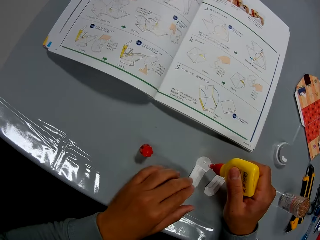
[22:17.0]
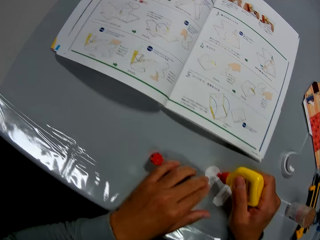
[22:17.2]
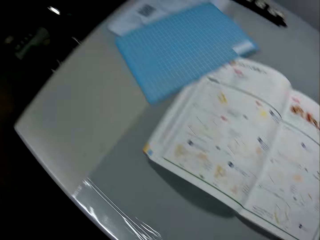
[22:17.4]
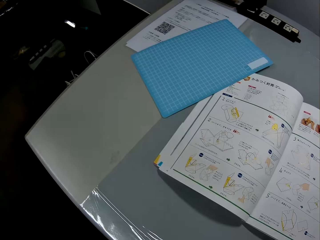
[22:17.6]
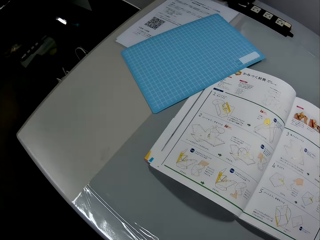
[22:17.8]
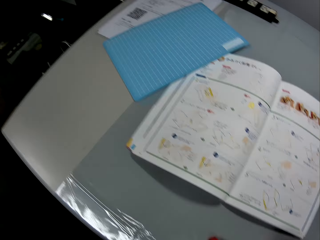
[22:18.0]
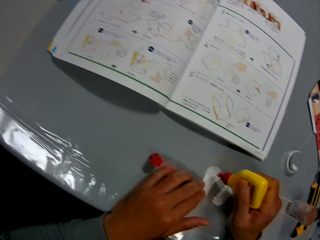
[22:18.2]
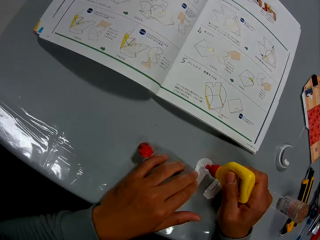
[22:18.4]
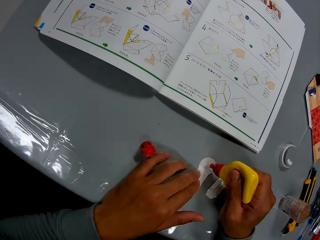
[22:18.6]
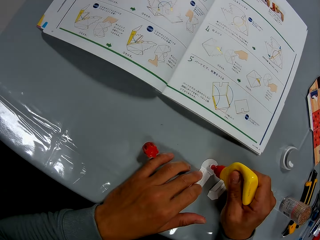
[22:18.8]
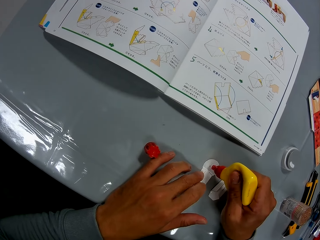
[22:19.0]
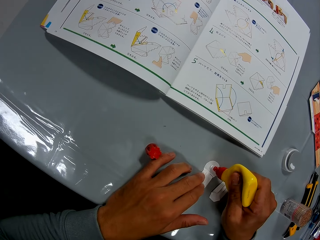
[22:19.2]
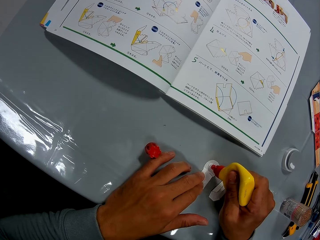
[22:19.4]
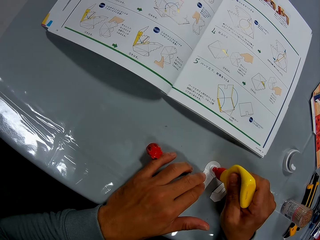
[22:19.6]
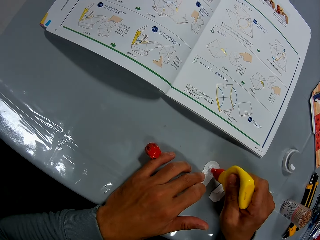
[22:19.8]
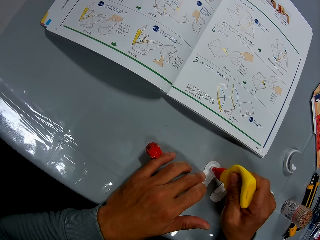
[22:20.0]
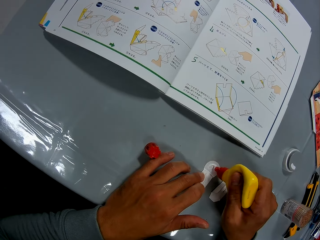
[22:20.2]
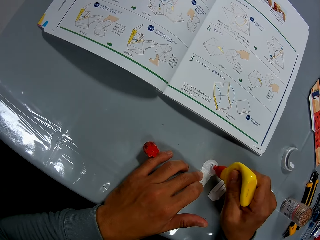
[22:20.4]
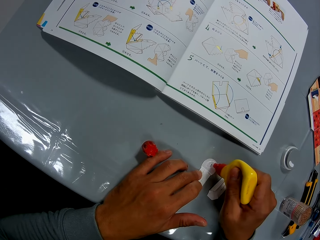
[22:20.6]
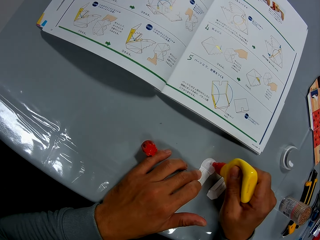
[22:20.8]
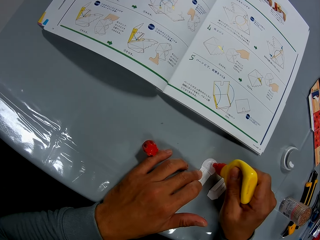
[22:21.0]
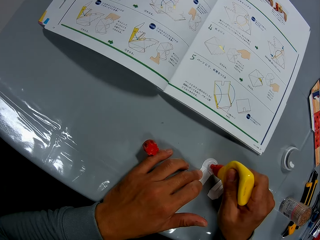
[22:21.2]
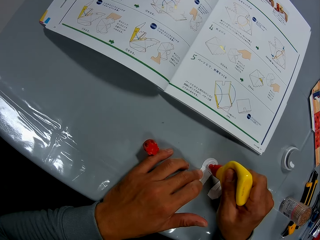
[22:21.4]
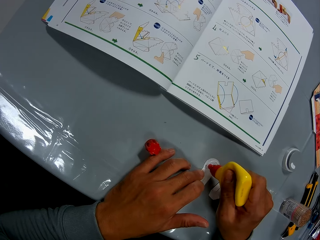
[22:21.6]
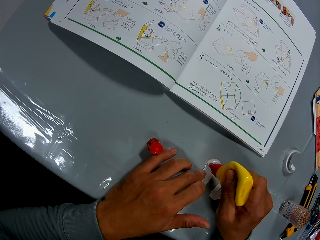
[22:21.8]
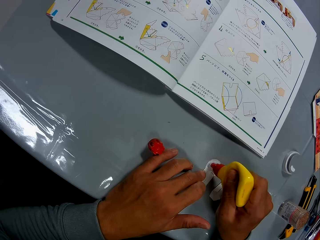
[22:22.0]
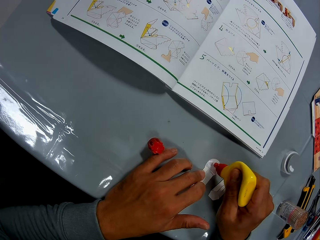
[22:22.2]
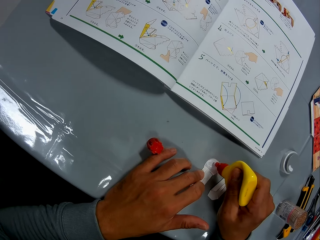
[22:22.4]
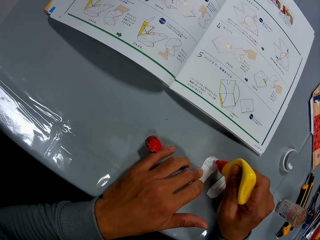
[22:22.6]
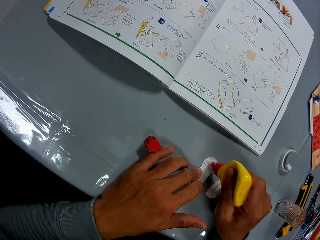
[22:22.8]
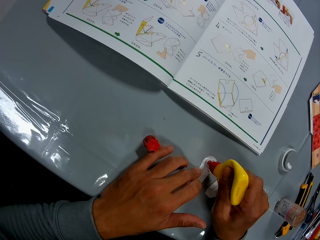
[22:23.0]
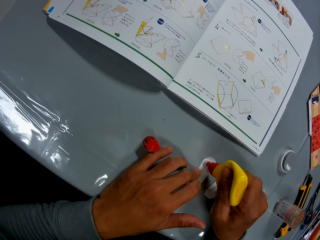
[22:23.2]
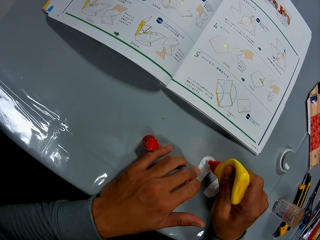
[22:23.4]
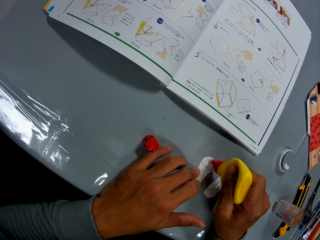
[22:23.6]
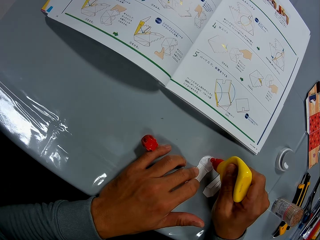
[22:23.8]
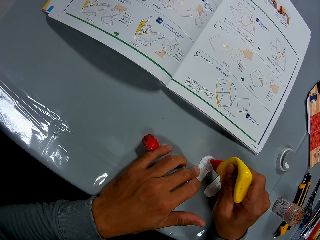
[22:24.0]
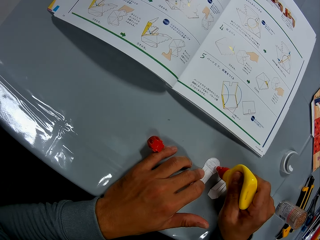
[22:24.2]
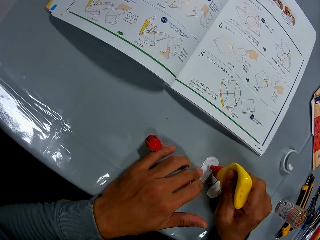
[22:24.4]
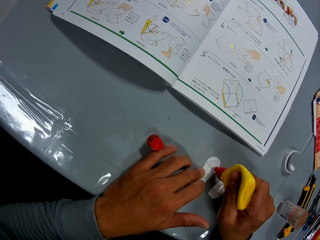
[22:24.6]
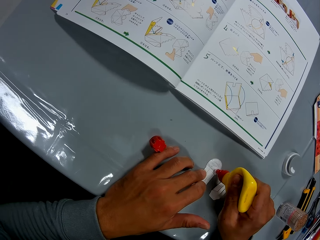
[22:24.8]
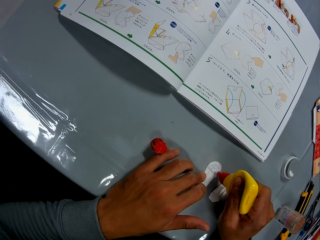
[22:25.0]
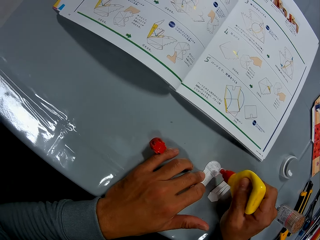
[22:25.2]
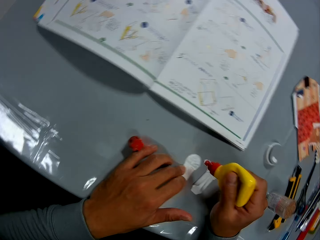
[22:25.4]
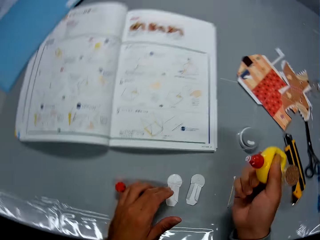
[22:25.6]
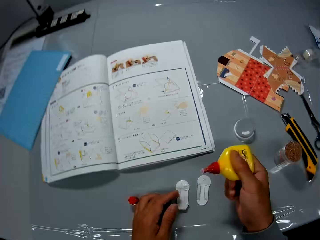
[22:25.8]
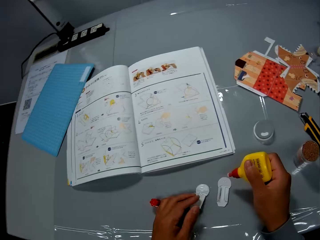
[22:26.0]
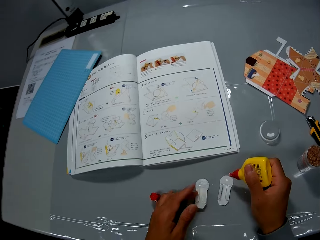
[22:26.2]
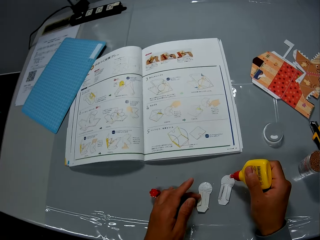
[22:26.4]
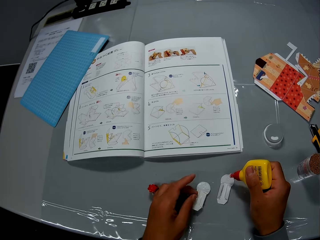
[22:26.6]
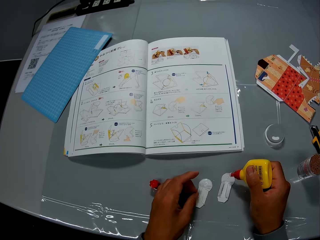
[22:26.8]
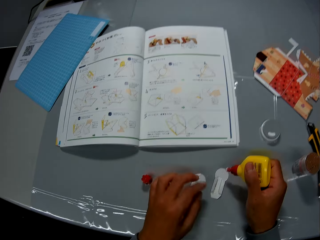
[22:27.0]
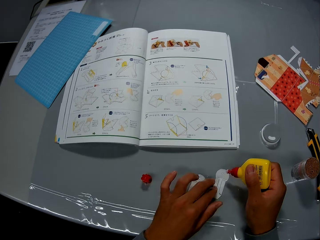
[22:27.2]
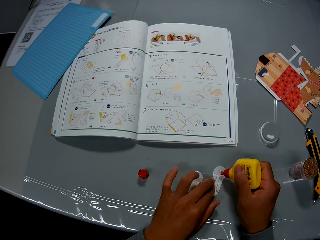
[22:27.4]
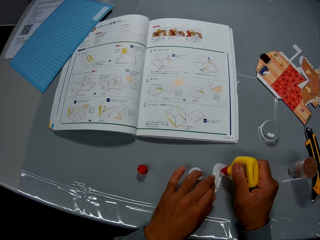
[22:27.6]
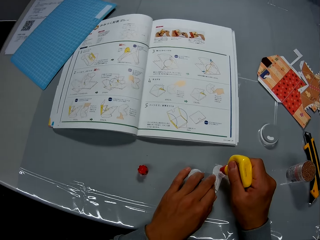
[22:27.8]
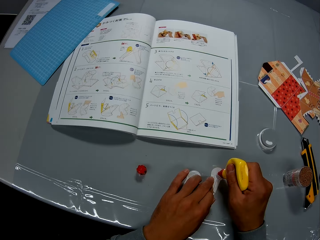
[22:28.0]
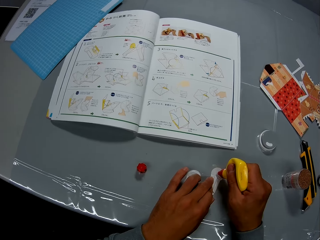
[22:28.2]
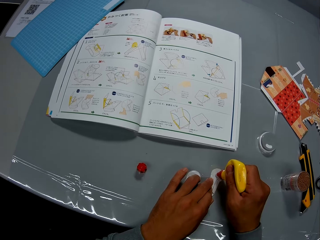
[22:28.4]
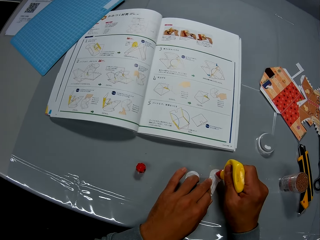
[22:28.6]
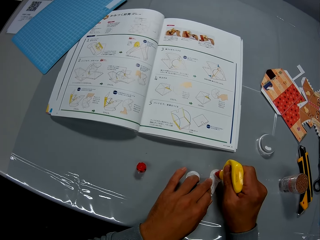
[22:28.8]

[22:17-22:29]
The camera wearer applies the glue from the container to the paper crafts. They stare at the book. They add glue on the cutout.

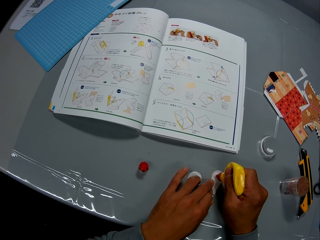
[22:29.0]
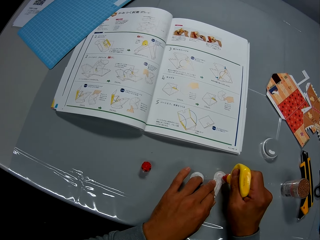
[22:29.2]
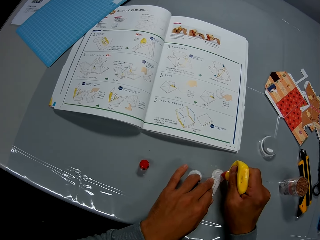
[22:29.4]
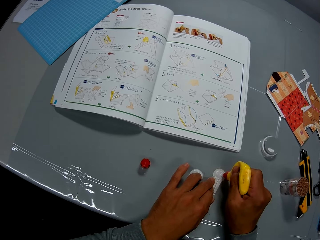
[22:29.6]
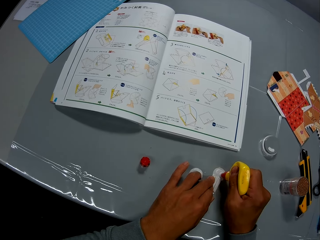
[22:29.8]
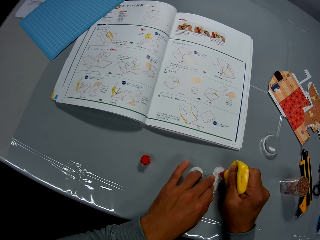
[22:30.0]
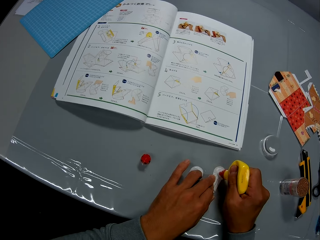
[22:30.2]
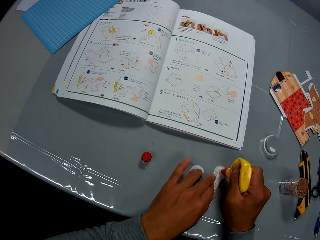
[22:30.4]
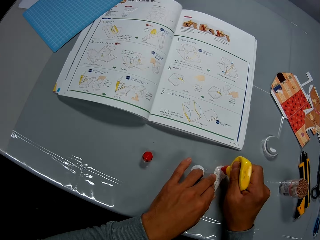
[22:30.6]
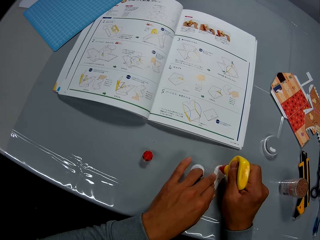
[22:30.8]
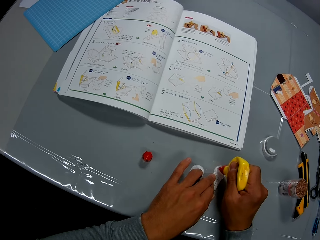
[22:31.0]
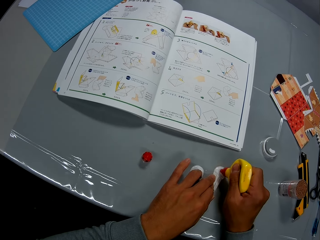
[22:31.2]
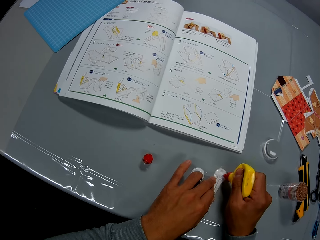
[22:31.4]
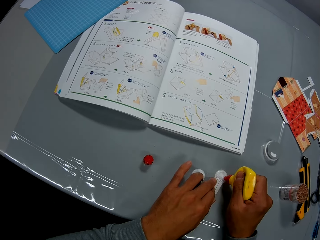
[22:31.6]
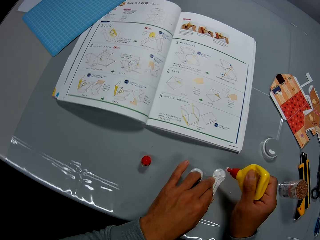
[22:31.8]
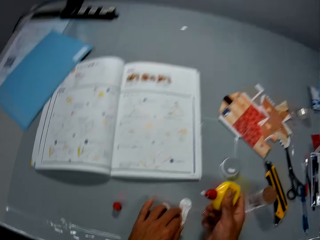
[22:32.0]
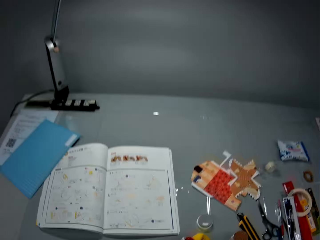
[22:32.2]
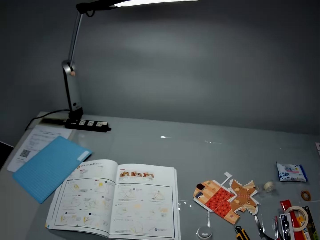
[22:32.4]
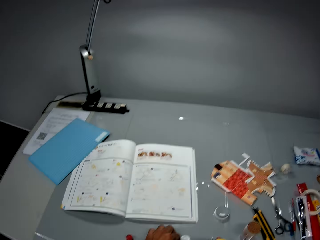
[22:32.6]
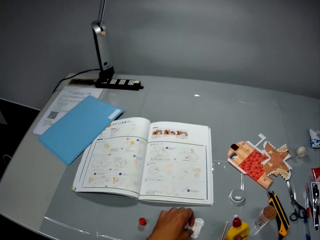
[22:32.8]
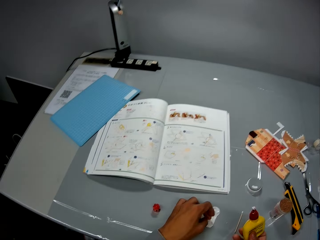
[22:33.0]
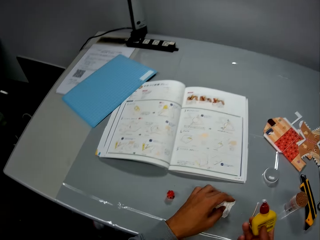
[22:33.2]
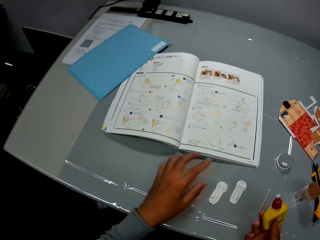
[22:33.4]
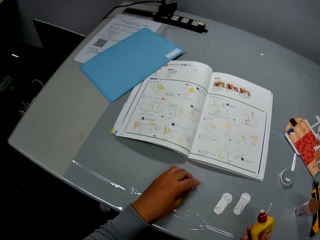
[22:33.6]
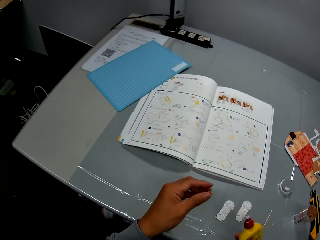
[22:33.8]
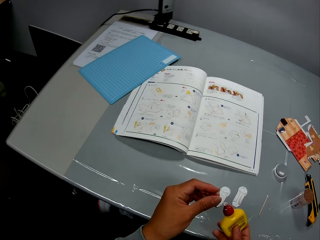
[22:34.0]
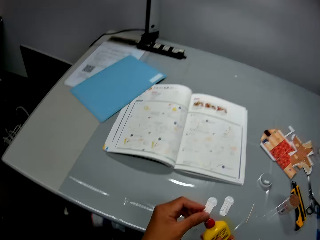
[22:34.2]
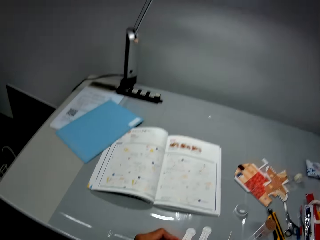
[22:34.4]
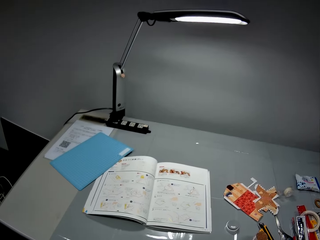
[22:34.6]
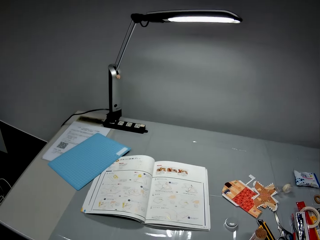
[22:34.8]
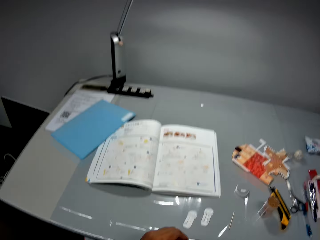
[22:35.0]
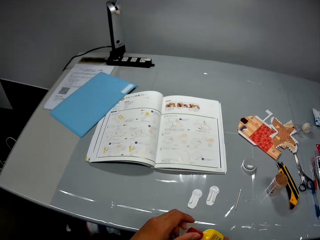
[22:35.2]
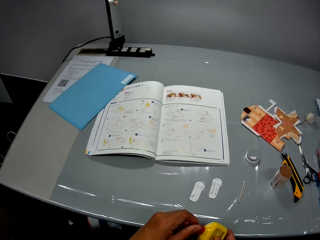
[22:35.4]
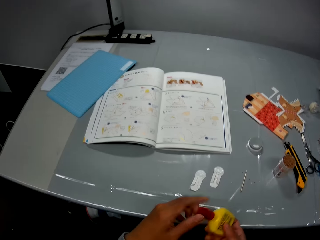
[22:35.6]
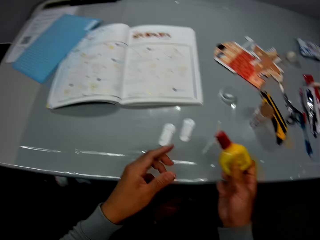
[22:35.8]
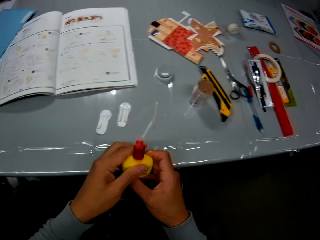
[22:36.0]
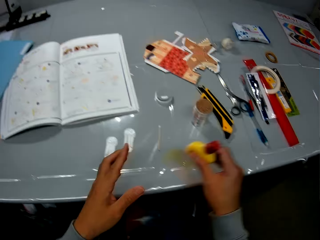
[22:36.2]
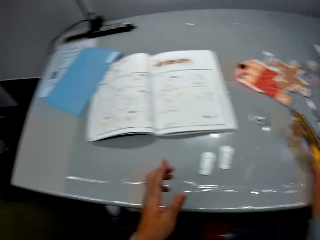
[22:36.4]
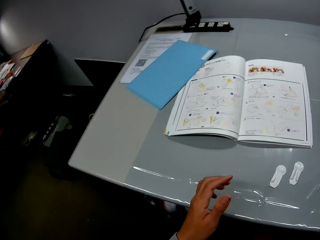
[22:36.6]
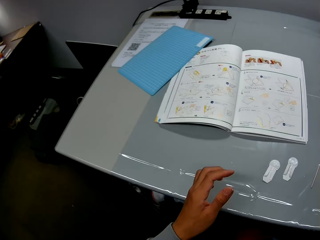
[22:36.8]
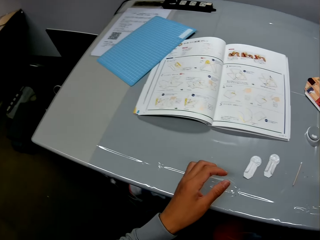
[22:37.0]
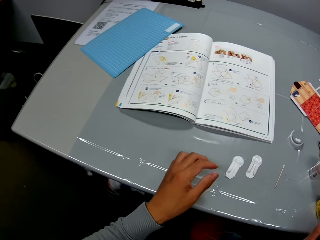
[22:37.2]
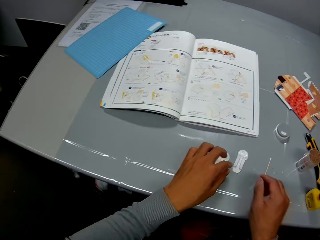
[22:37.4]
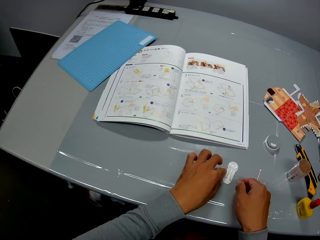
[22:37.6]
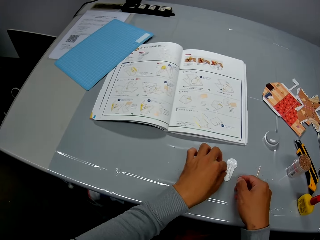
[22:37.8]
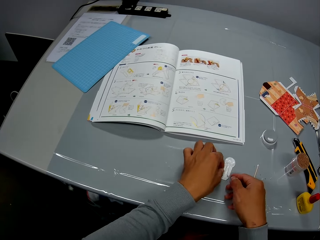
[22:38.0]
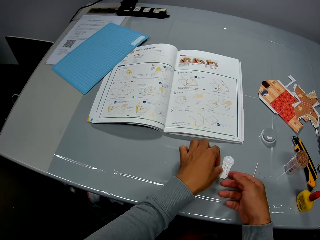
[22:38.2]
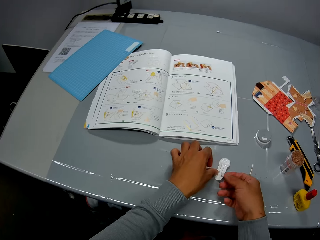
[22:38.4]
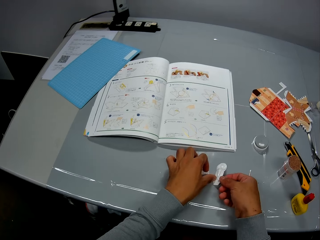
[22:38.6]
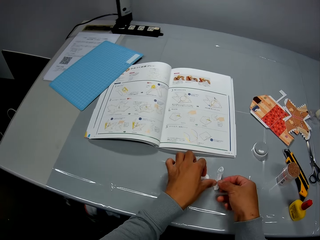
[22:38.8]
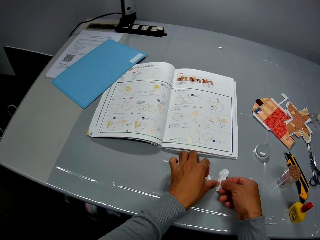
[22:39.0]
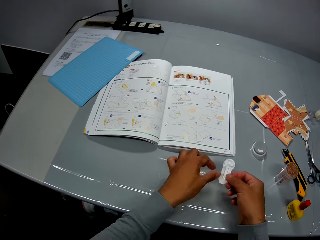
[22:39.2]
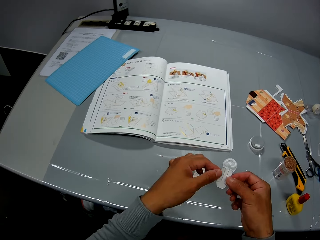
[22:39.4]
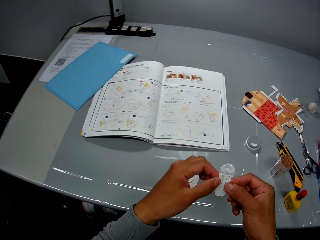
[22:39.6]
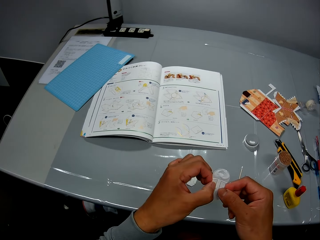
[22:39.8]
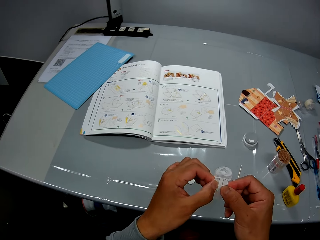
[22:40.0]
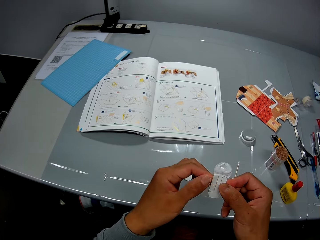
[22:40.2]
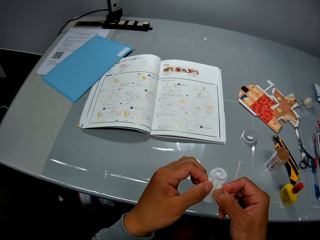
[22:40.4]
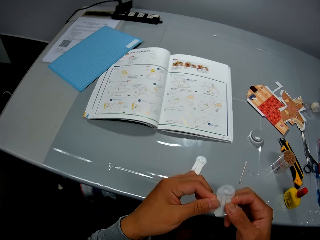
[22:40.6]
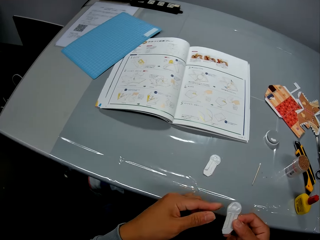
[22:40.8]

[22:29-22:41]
The camera wearer stares at the book. He picks up the cover of the glue container from the table with his left hand. He covers the glue container with its cover. He stares at the book. He stares at the container. He drops the glue container on the table with his right hand. He stares at the book. He picks up the paper craft on the table with his hands. He inspects the cutouts.
